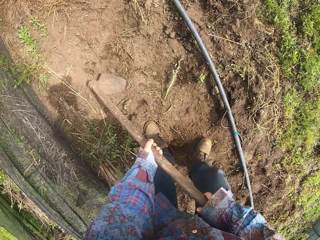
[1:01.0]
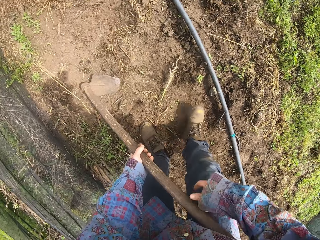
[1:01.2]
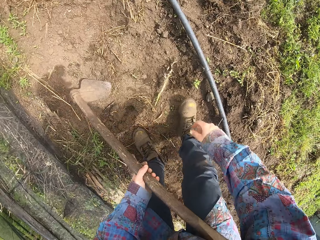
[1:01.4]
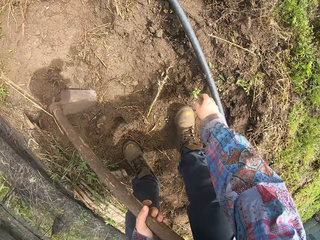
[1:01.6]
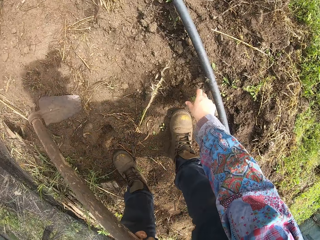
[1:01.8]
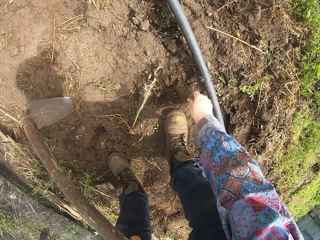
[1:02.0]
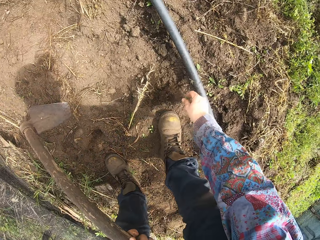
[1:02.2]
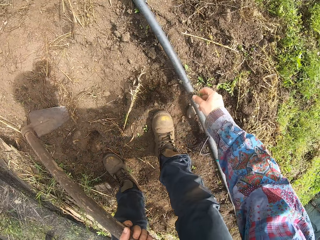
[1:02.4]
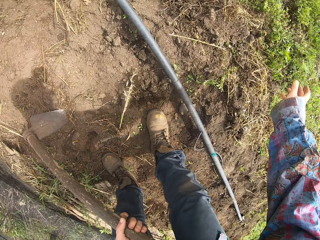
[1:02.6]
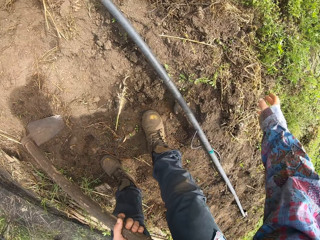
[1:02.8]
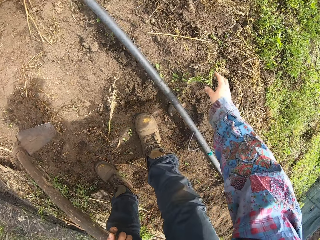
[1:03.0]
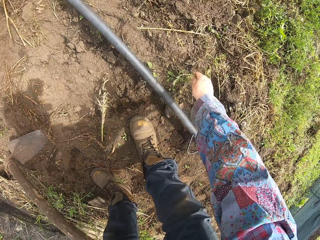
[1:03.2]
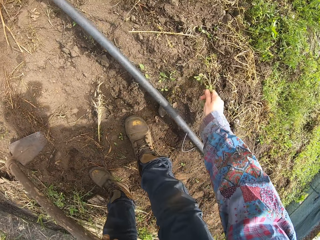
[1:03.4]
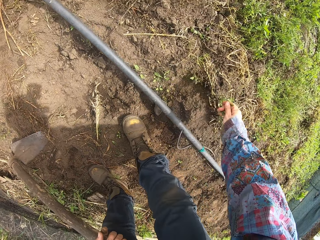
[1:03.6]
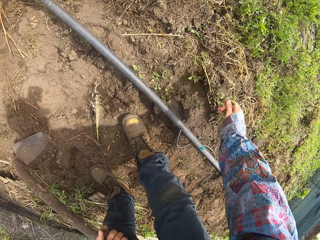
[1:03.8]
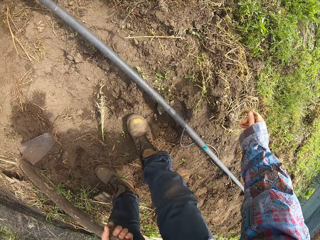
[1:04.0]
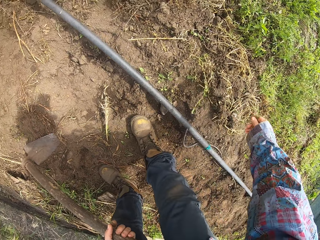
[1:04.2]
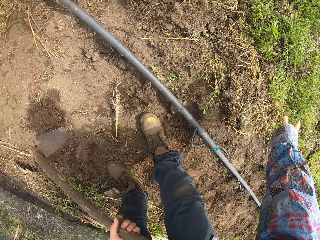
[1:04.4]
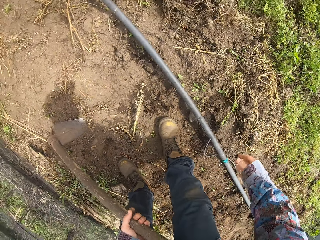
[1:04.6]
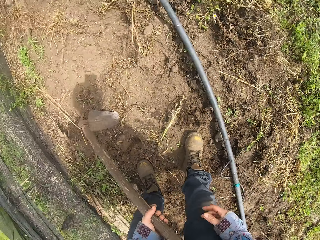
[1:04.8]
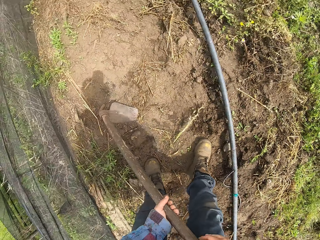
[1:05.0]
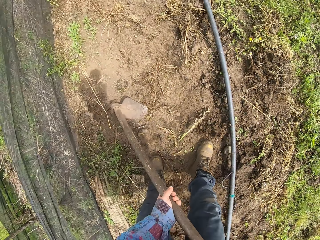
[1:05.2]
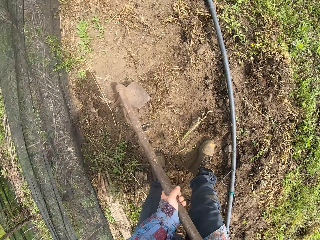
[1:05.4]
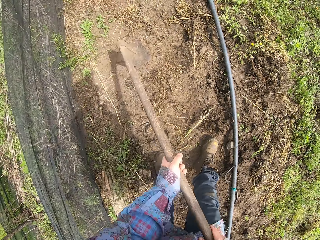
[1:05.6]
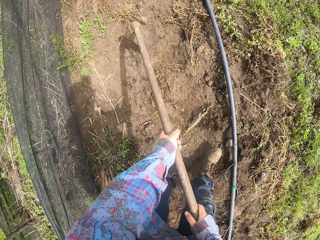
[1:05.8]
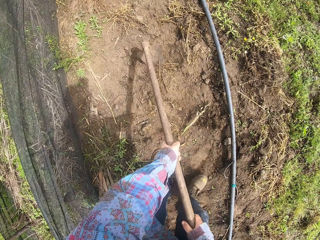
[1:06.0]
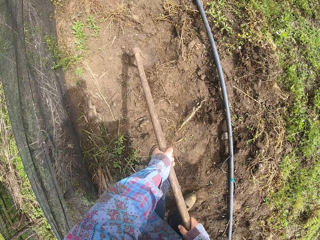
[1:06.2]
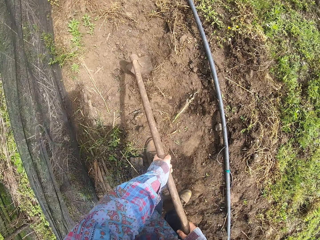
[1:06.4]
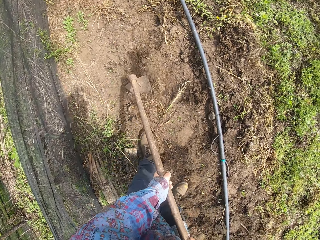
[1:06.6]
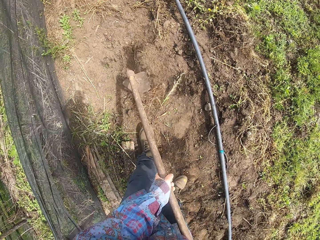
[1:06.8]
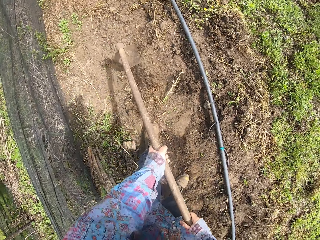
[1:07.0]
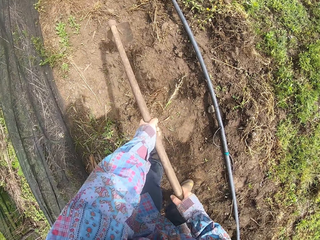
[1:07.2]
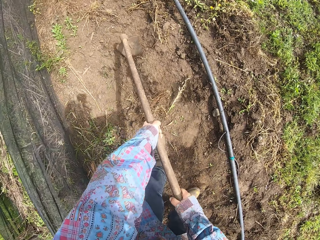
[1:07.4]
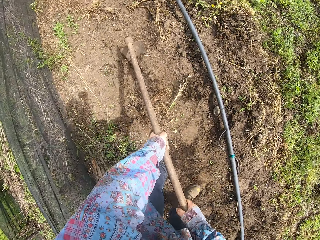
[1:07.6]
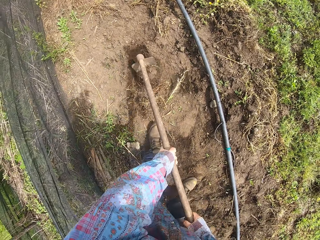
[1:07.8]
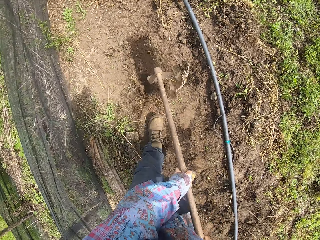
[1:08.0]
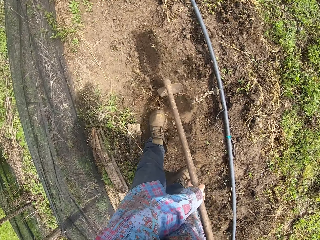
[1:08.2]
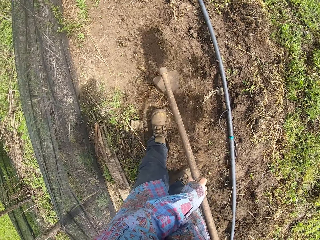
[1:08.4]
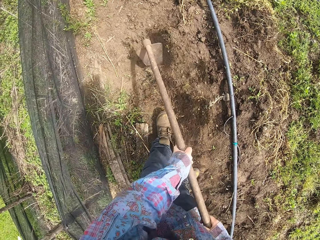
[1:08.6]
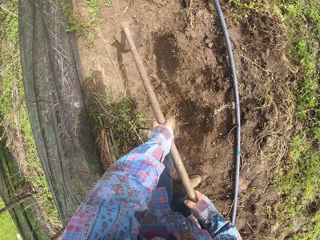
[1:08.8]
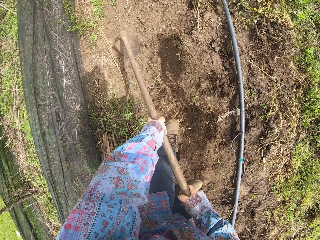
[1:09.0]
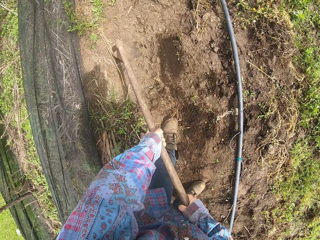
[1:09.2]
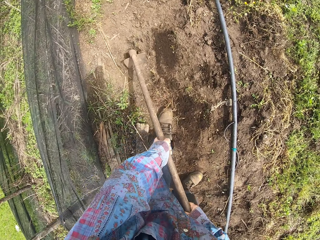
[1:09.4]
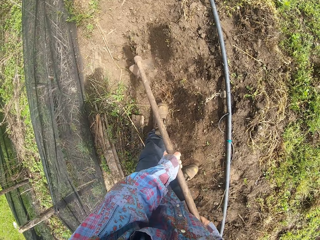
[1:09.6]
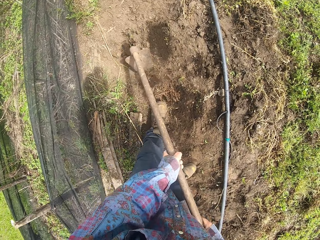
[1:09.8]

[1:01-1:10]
The camera wearer picks a weed. He removes the plants with his hand. He throws the weed. He picks a weed. He throws the weed. He holds a garden hoe. He pulls soil using the garden hoe. He pulls soil using the garden hoe repeatedly.

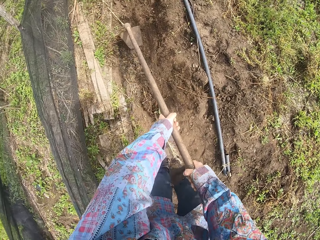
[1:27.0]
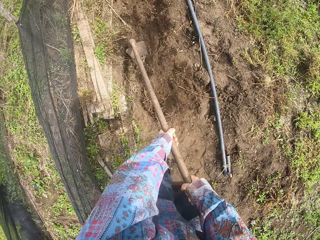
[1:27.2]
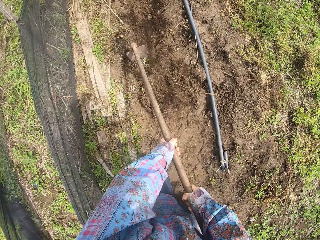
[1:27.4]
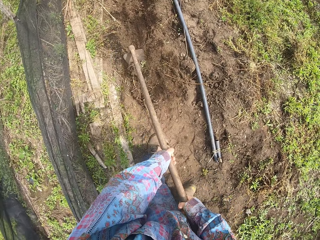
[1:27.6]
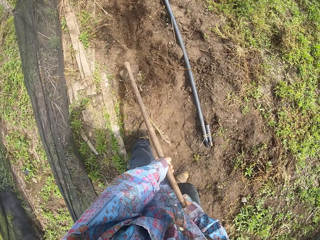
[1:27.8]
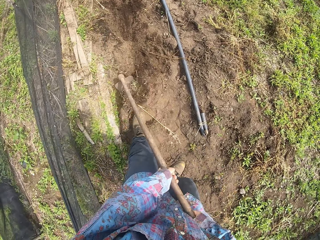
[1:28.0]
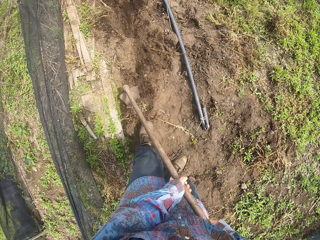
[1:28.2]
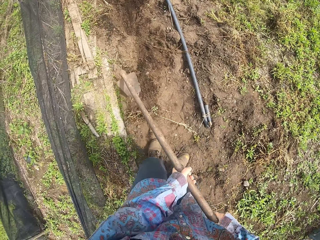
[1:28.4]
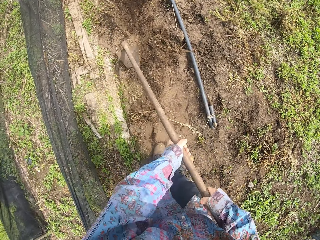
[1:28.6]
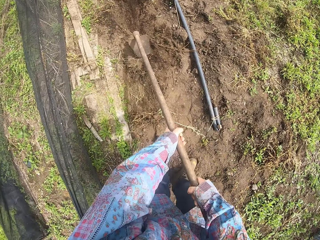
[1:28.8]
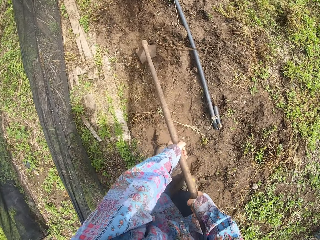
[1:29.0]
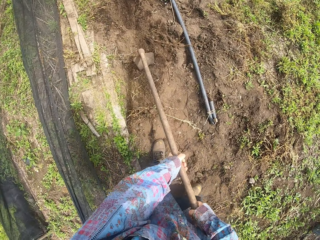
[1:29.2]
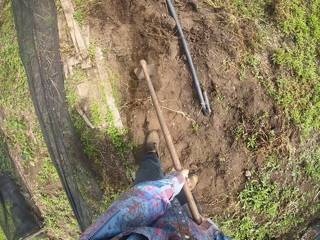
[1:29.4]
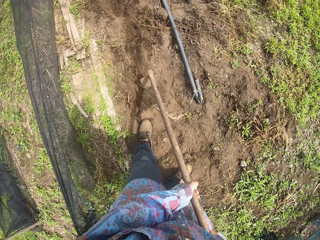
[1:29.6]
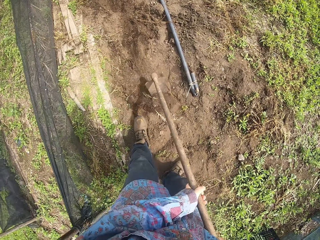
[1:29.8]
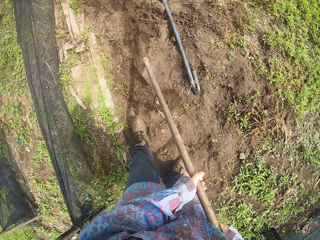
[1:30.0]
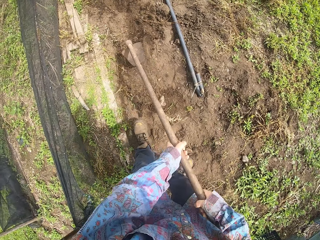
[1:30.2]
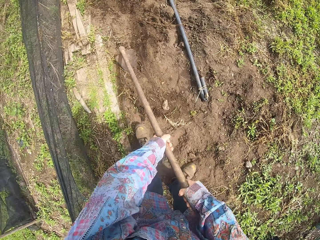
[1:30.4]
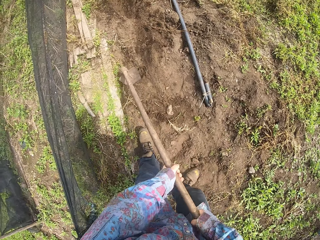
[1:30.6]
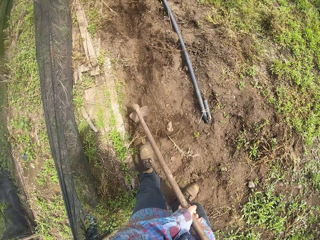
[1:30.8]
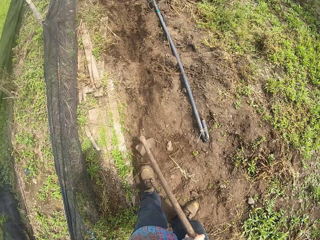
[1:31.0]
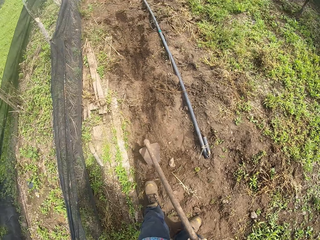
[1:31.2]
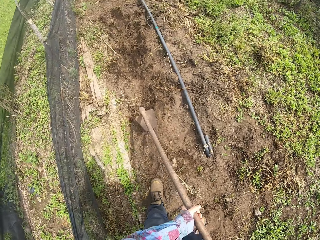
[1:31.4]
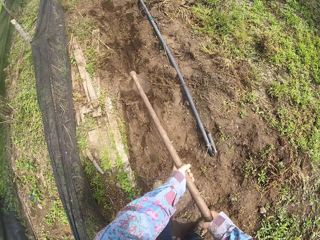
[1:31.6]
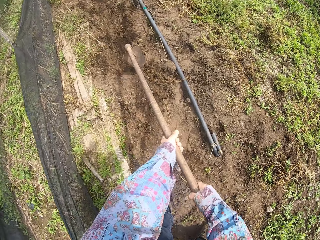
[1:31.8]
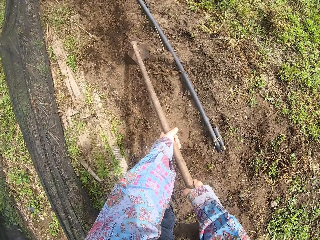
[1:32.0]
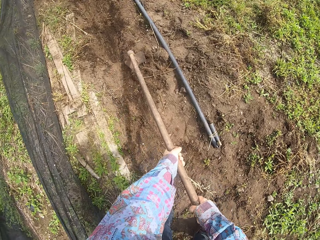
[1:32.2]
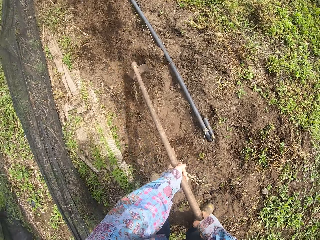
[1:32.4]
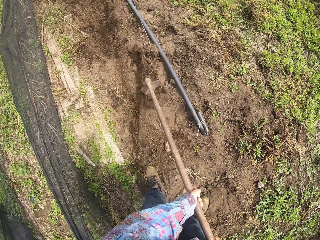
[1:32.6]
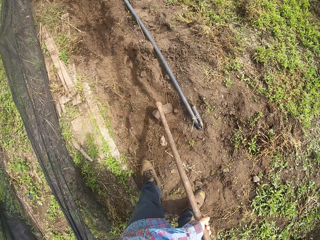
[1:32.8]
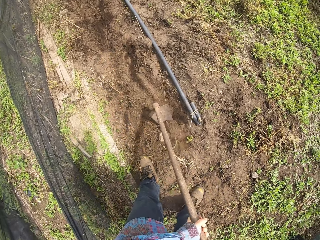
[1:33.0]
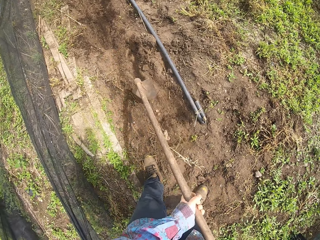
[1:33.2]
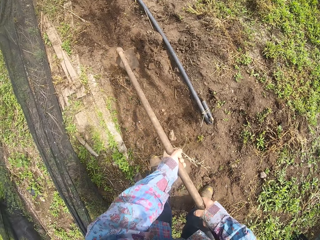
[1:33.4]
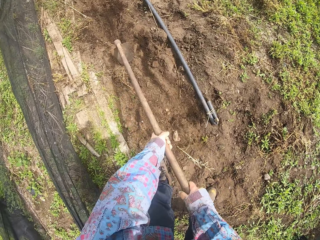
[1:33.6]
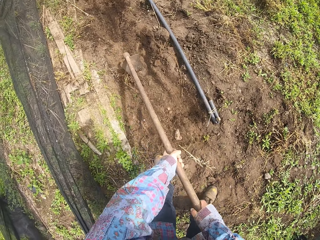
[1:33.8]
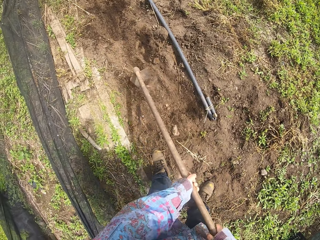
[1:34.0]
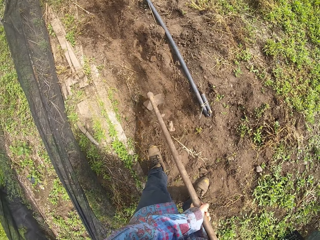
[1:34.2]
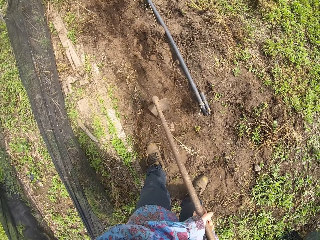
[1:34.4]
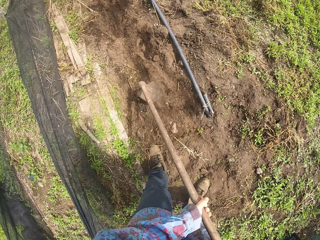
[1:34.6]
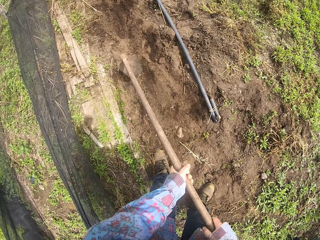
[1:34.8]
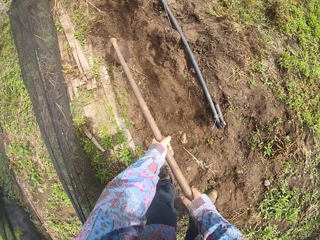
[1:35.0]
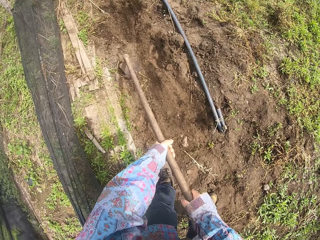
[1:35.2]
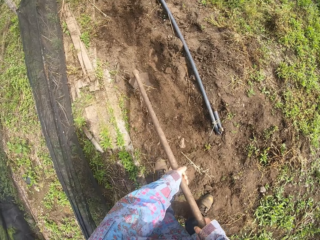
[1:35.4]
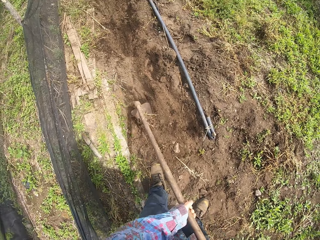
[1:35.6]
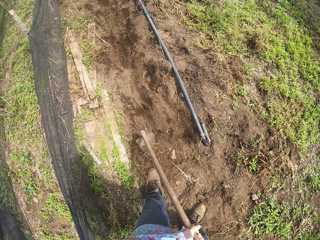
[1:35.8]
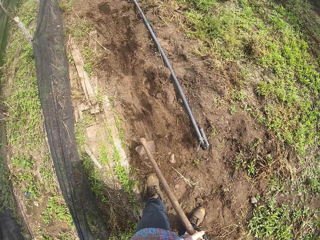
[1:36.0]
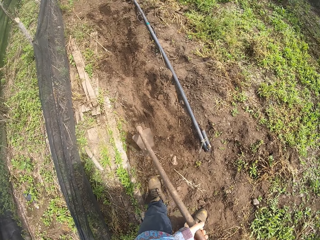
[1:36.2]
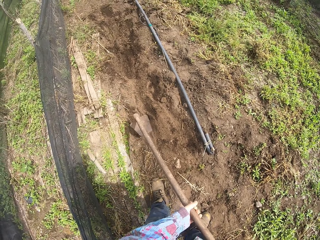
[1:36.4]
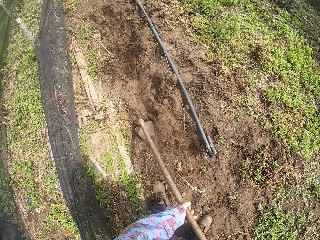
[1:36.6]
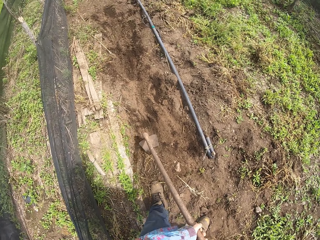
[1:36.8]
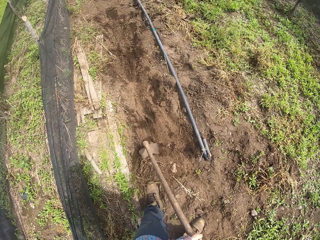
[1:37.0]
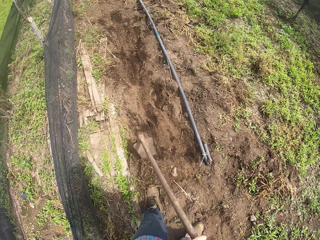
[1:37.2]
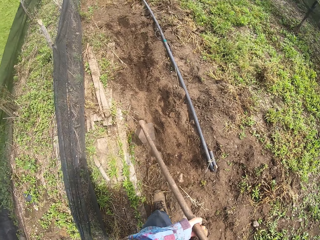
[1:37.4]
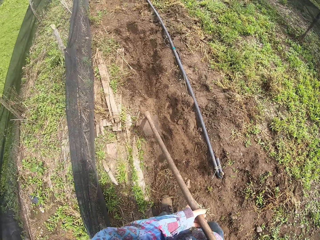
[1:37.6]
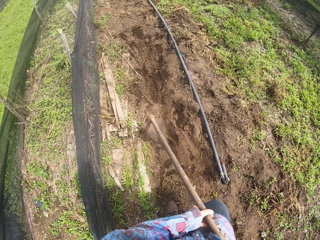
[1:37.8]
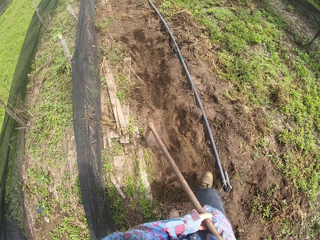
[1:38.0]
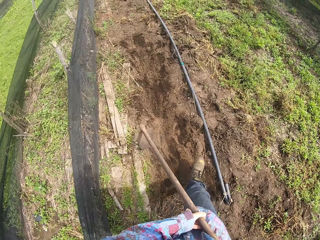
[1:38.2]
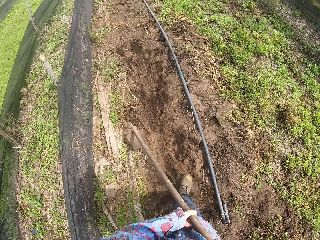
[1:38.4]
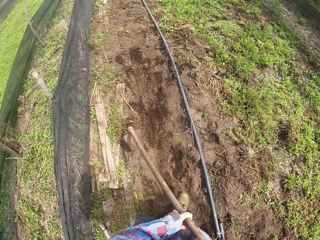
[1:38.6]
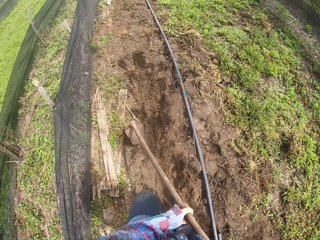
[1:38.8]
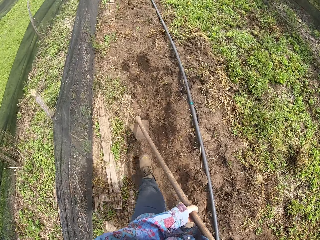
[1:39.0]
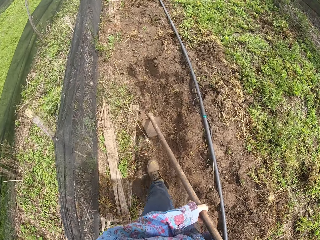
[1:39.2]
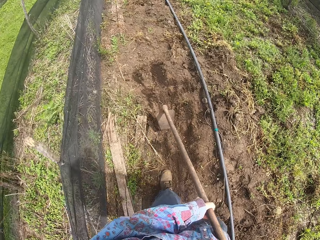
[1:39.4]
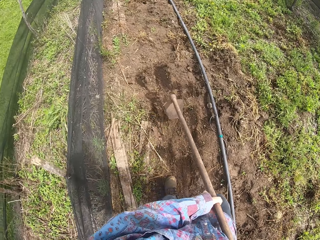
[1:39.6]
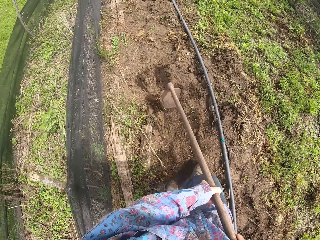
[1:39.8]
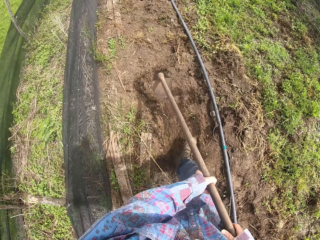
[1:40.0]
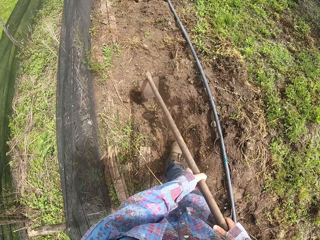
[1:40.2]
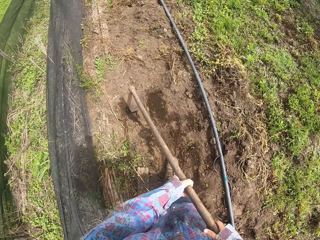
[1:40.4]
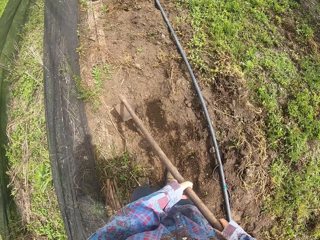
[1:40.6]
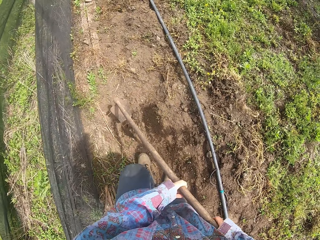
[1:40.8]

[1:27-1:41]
The camera wearer pulls soil using a garden hoe. They pull soil using the garden hoe repeatedly. They walk around the garden.
